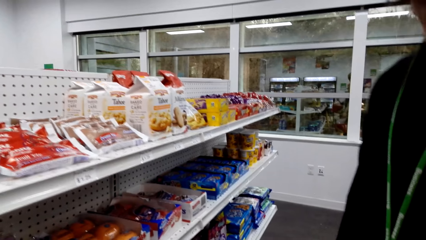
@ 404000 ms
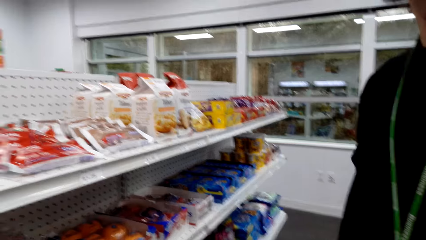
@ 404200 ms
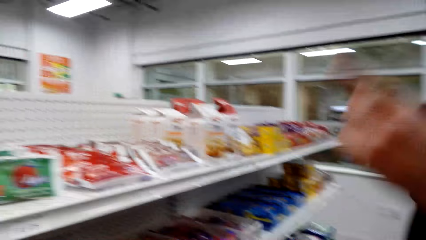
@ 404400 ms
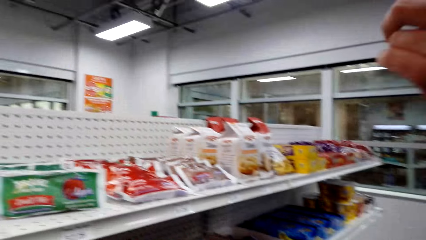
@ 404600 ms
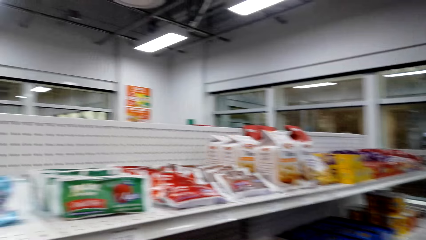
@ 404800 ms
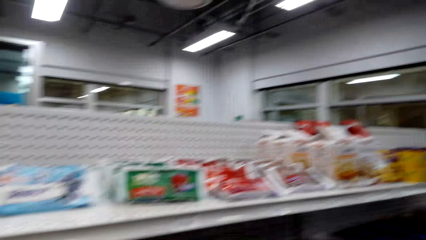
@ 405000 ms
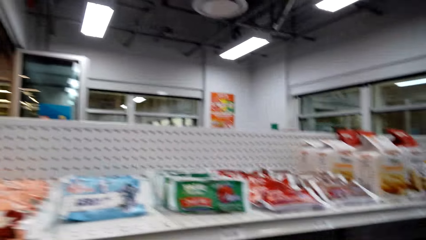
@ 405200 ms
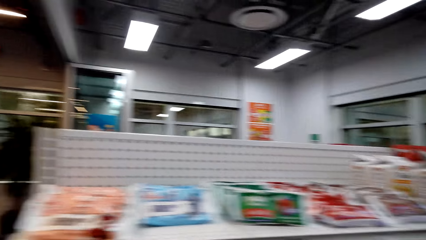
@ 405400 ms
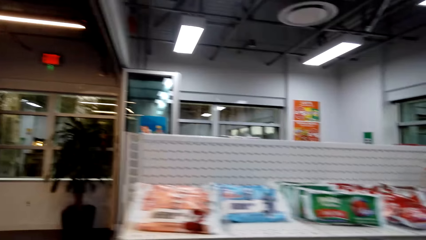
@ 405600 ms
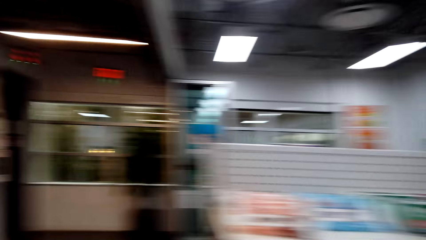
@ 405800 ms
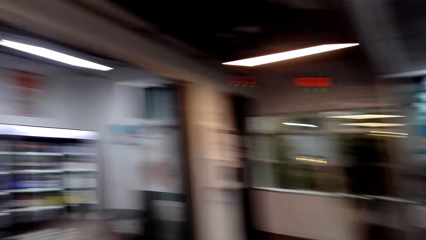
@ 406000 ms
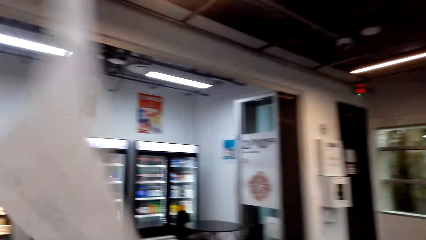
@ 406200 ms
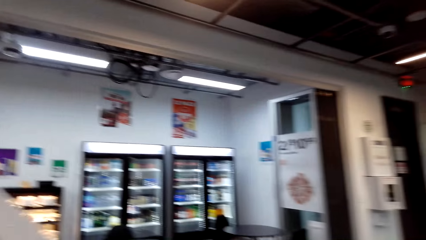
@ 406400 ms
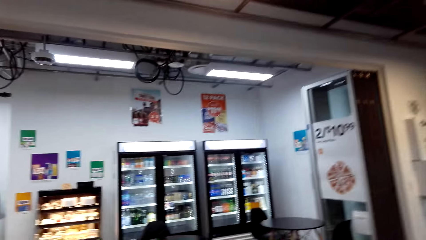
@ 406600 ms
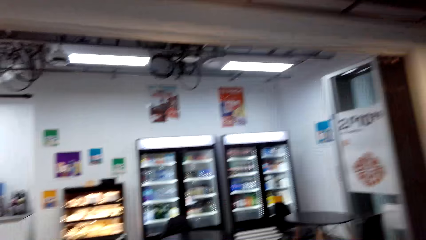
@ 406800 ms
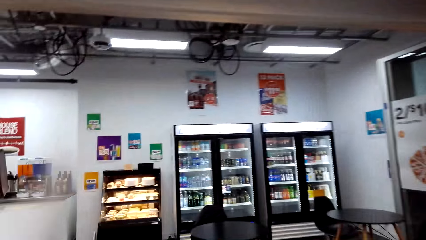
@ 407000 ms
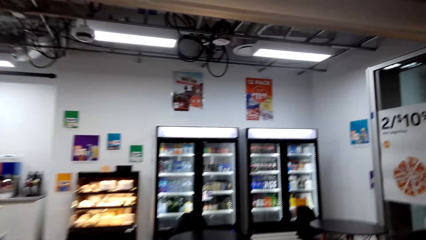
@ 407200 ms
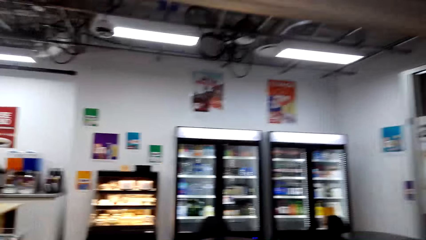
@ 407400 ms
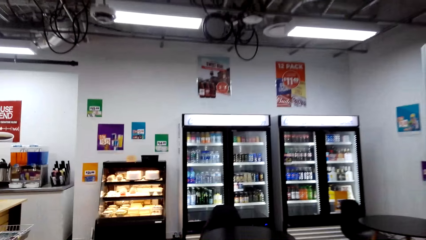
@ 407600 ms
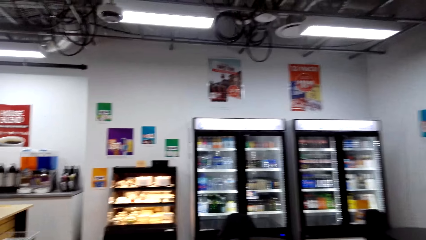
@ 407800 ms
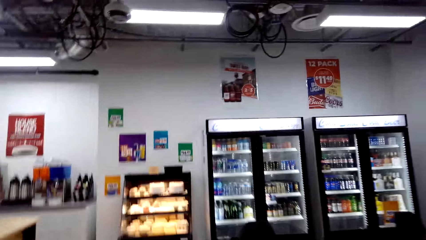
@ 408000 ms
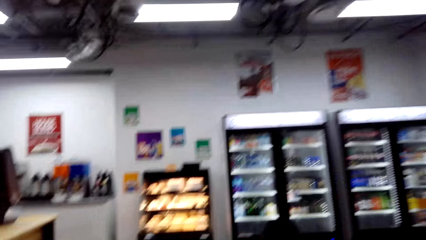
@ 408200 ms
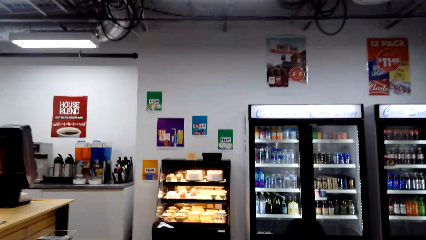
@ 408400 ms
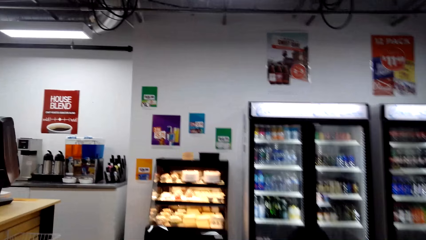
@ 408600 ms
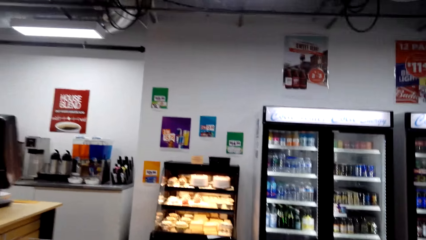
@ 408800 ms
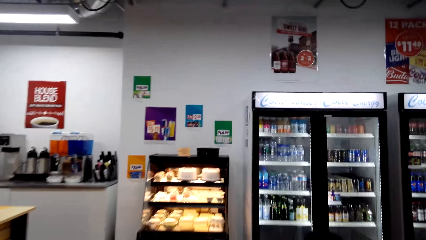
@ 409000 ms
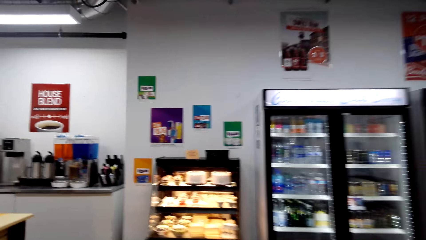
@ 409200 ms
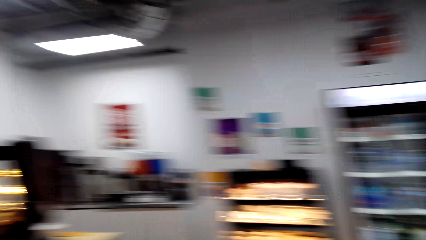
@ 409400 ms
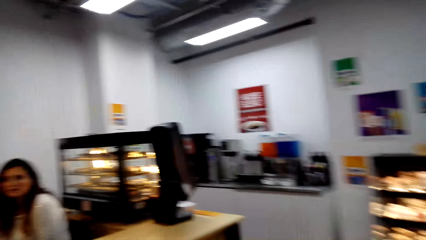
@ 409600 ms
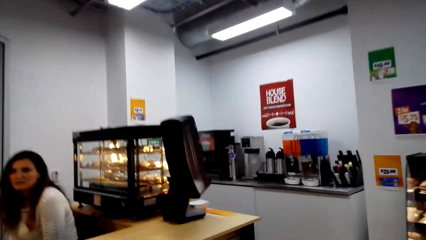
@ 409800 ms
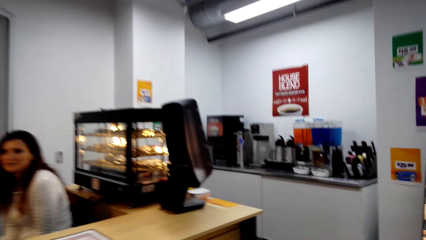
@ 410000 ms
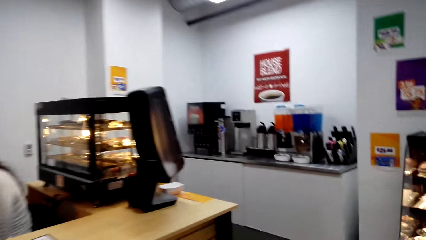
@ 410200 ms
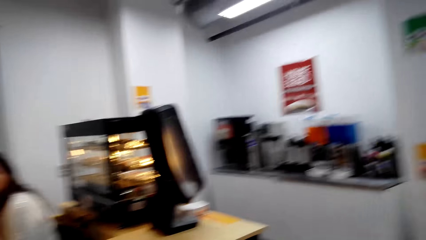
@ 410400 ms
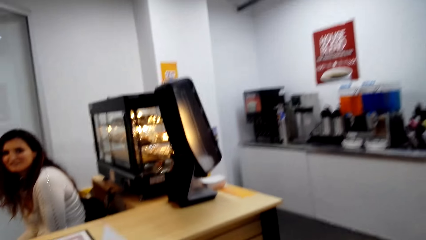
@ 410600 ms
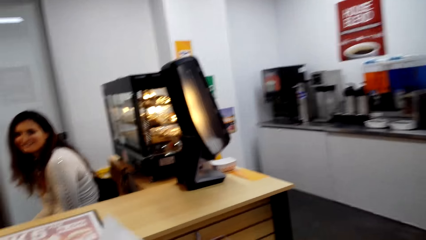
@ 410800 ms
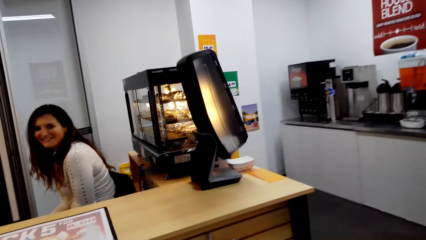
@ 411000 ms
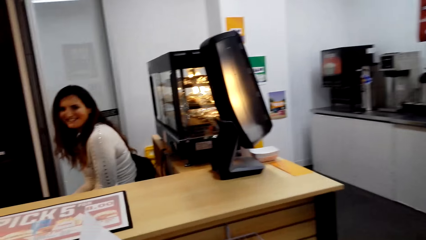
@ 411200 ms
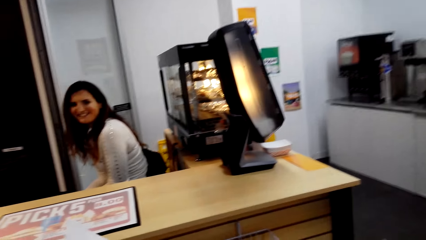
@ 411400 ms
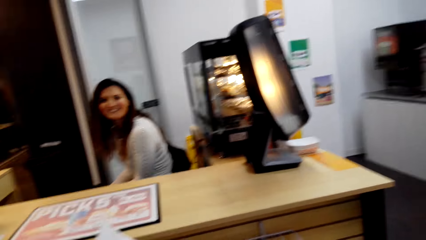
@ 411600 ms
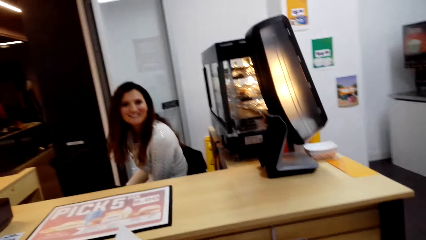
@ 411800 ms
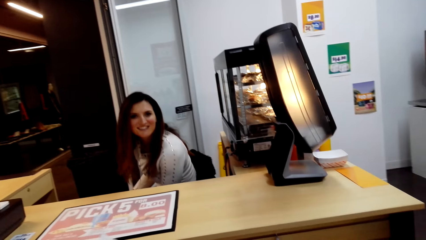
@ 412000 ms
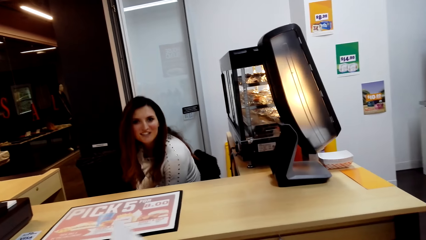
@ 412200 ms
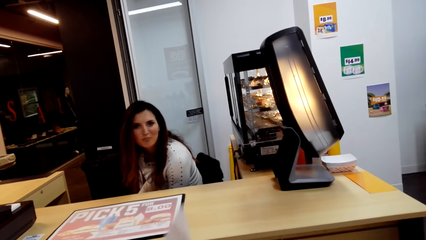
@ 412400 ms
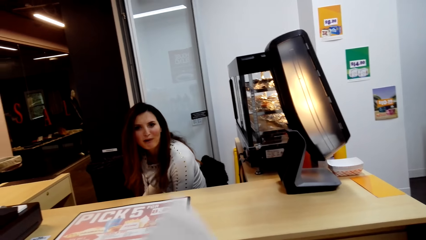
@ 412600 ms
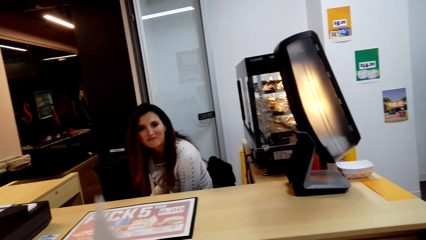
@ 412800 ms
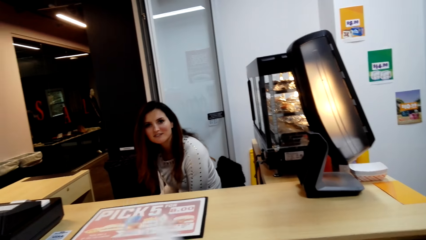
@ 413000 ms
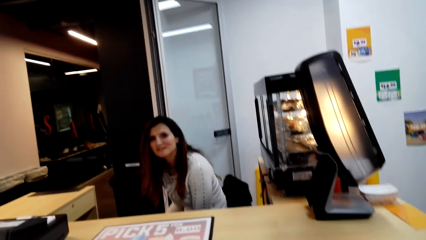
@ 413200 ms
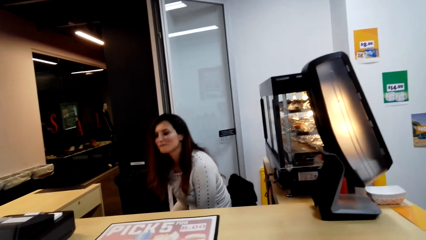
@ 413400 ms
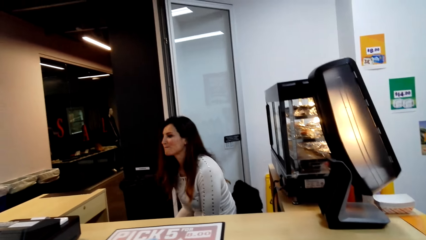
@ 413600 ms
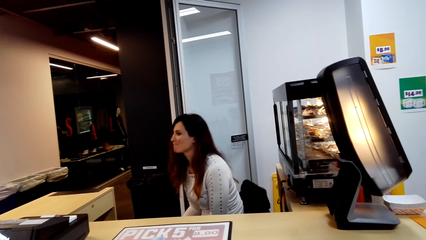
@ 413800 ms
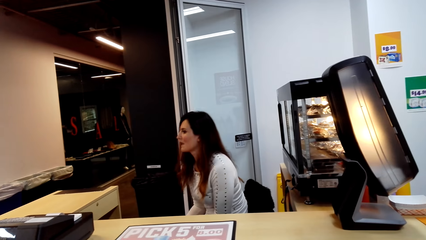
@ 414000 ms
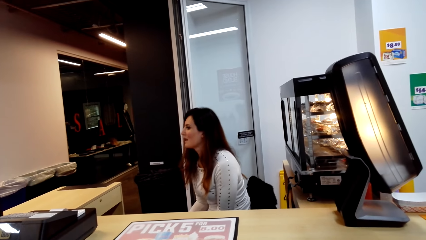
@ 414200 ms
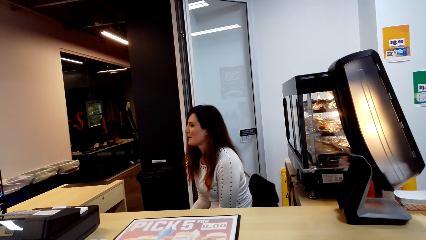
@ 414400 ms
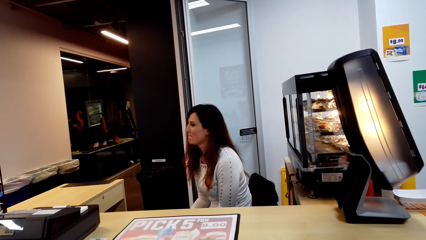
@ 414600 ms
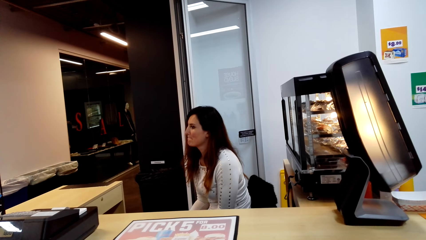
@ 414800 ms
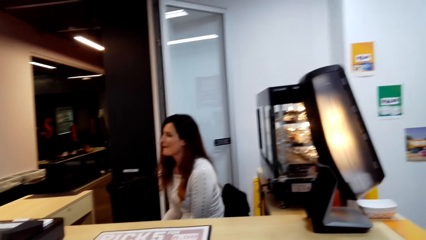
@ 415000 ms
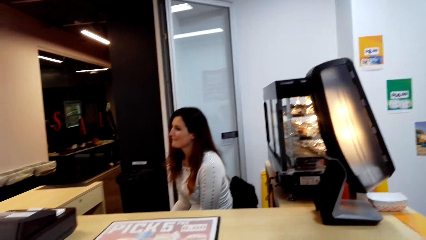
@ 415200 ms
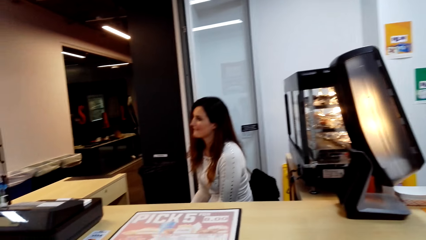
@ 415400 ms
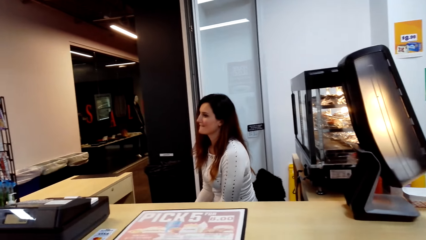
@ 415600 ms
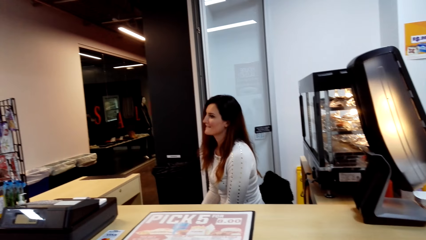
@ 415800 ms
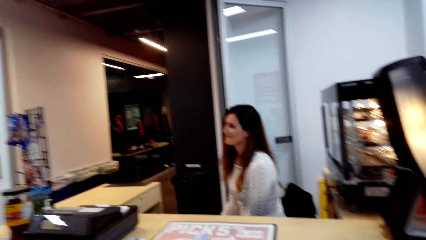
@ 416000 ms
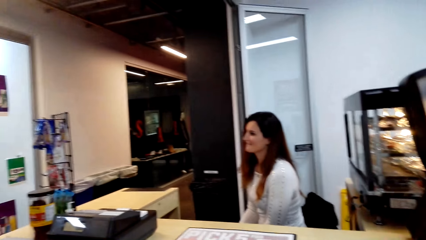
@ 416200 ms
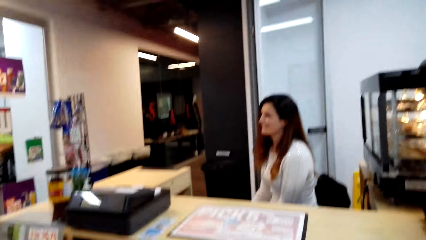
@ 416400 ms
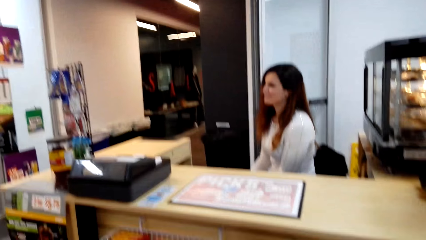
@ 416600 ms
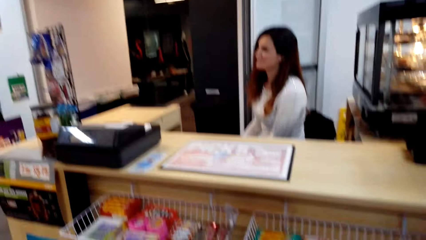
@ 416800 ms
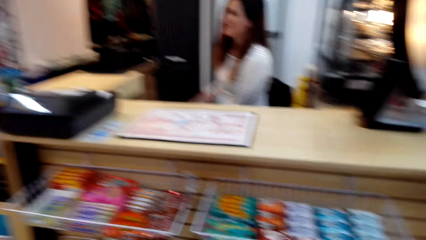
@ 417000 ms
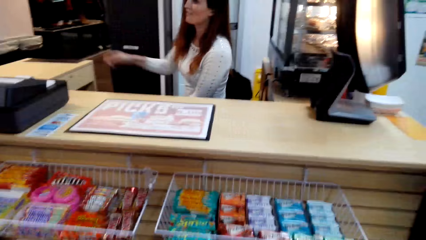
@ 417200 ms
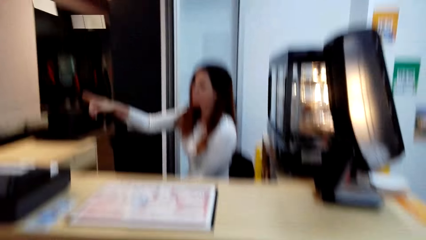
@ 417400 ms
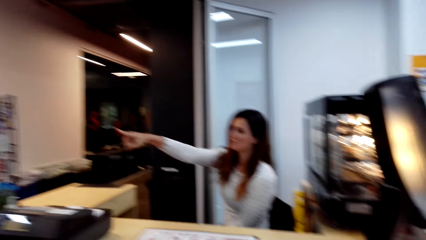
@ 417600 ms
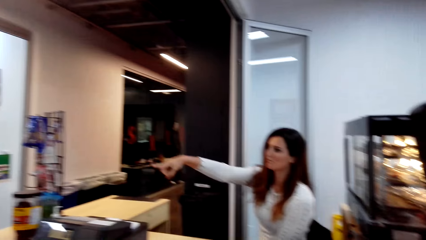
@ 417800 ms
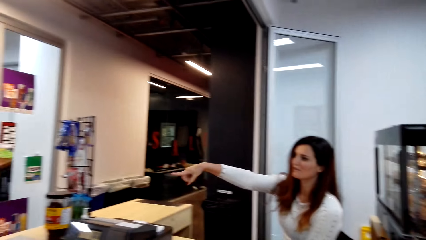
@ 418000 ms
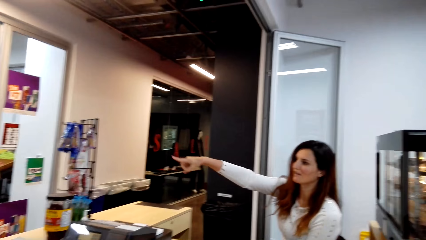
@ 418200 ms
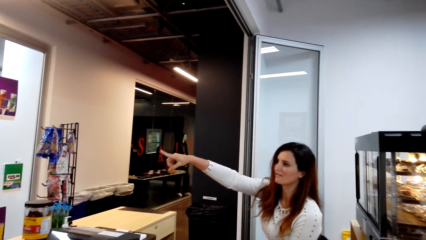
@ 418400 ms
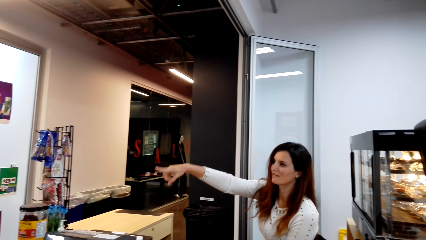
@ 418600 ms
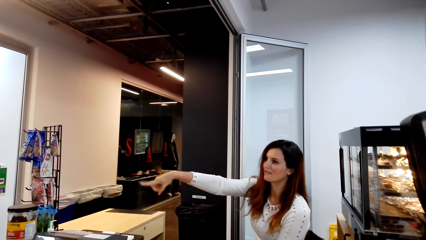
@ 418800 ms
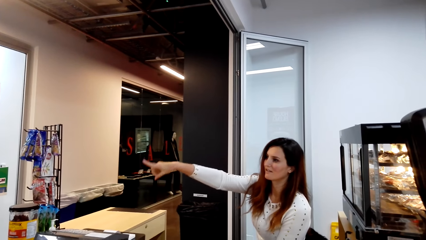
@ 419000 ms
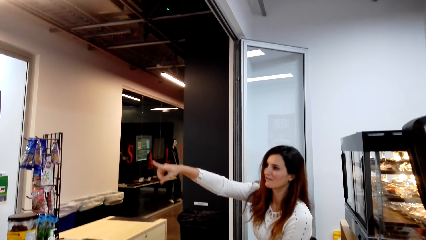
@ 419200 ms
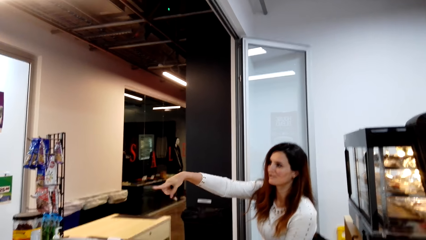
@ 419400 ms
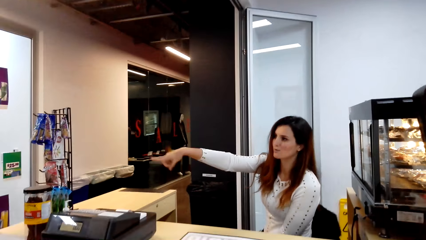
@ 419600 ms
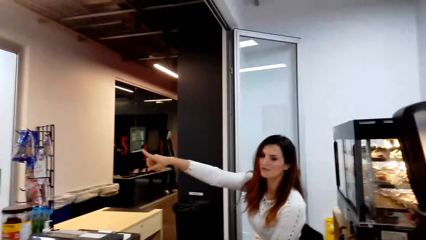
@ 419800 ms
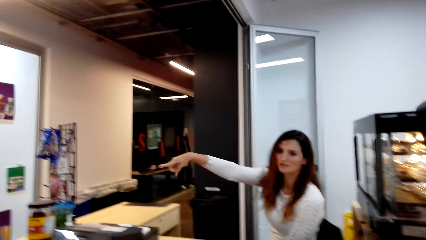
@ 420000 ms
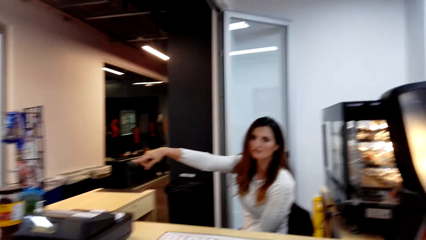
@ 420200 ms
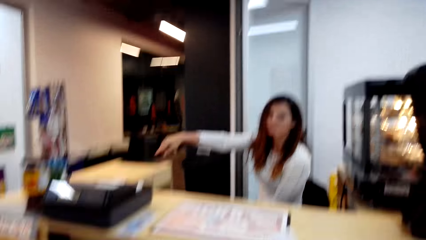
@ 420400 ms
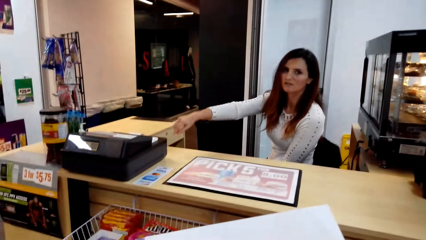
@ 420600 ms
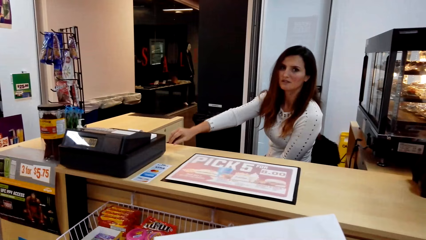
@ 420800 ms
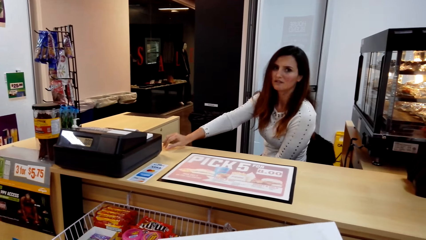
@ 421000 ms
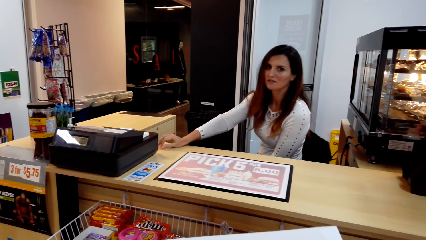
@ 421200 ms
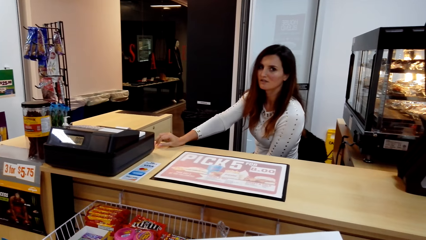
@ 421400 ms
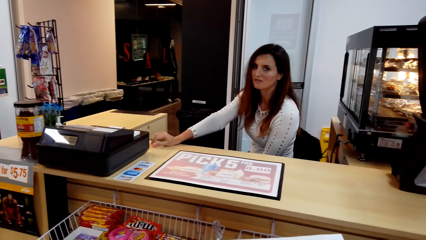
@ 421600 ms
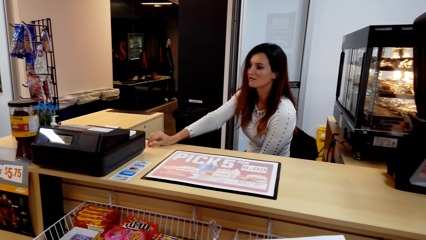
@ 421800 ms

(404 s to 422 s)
A man interacts with the camera wearer. The camera wearer walks around a supermarket. They interact with a lady. The lady interacts with the camera wearer. The camera wearer talks to another man. They look around the supermarket. The other man shows the camera wearer the direction.
